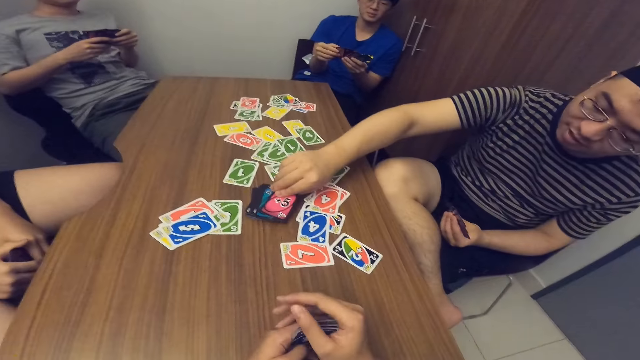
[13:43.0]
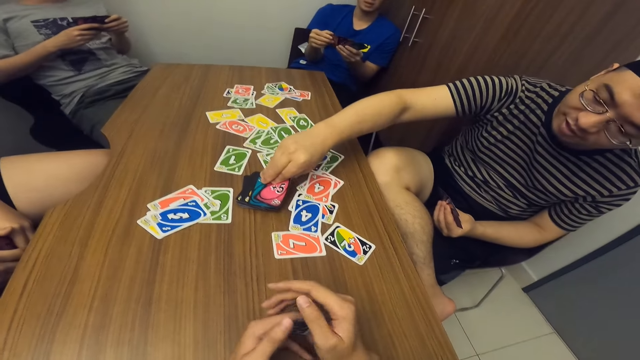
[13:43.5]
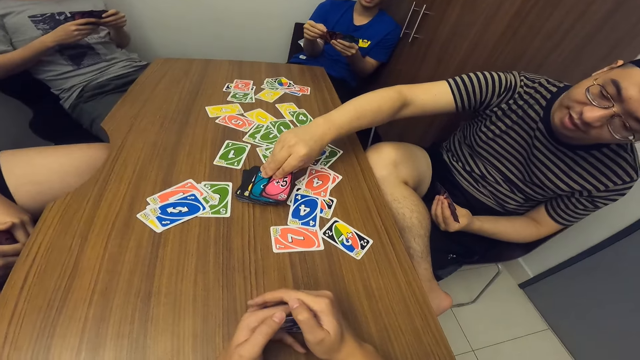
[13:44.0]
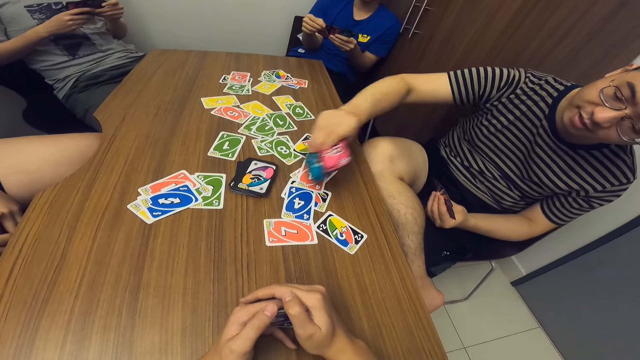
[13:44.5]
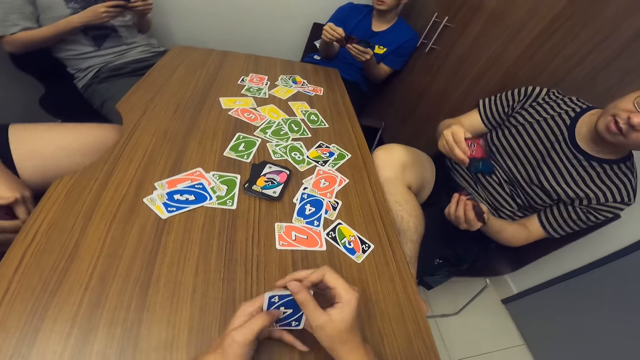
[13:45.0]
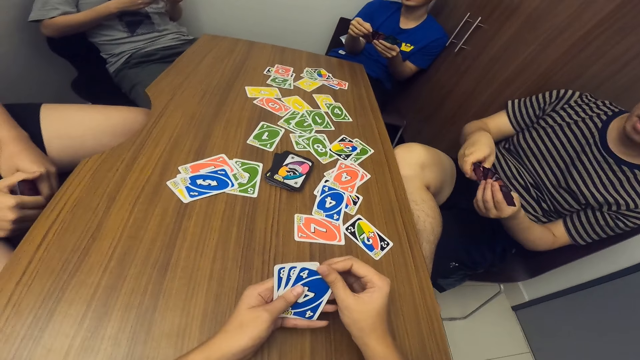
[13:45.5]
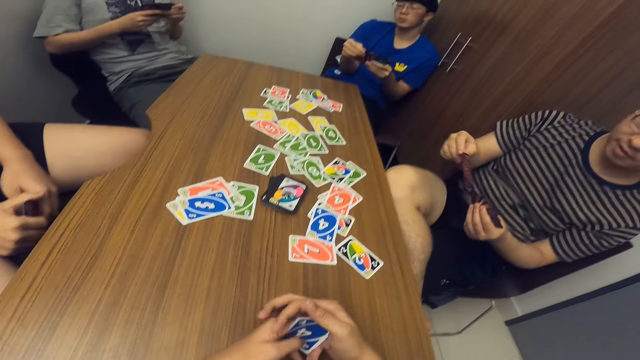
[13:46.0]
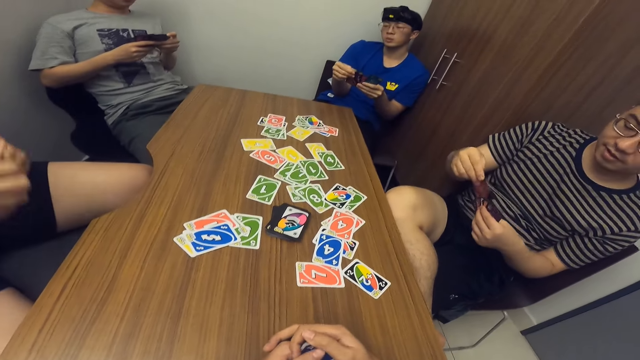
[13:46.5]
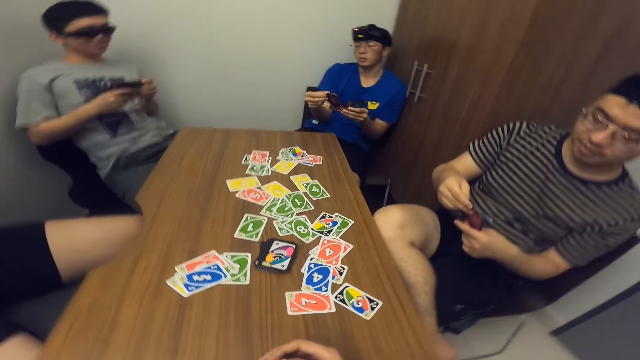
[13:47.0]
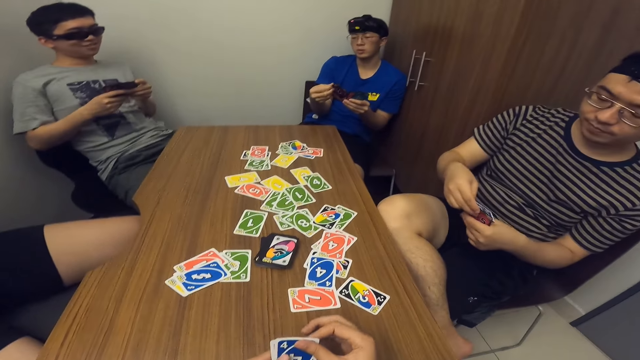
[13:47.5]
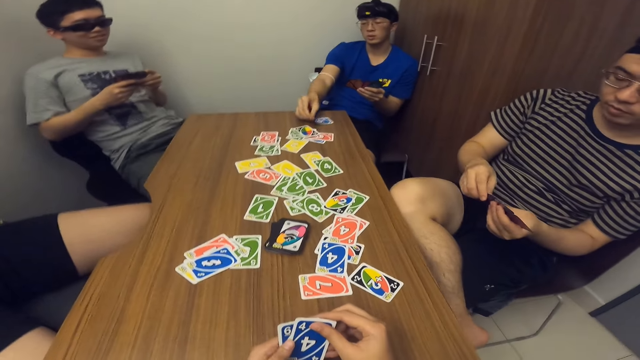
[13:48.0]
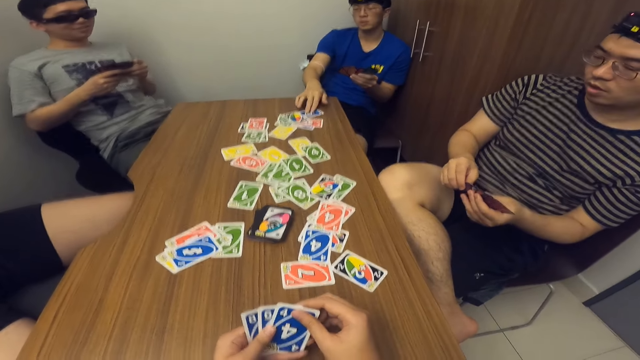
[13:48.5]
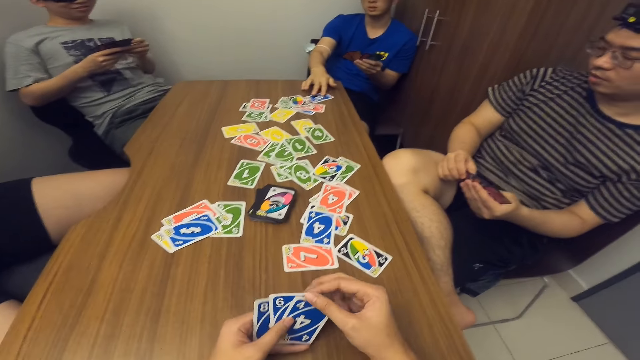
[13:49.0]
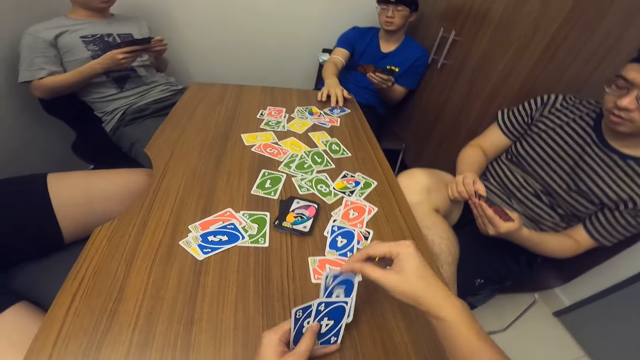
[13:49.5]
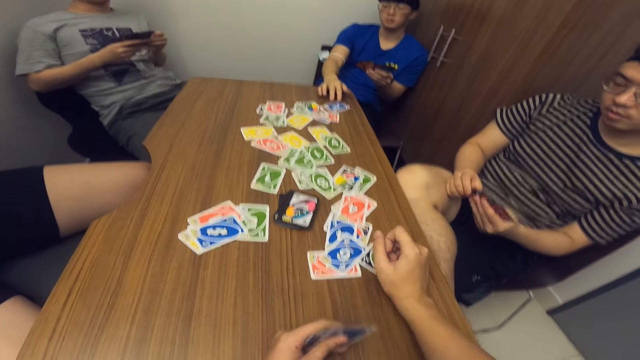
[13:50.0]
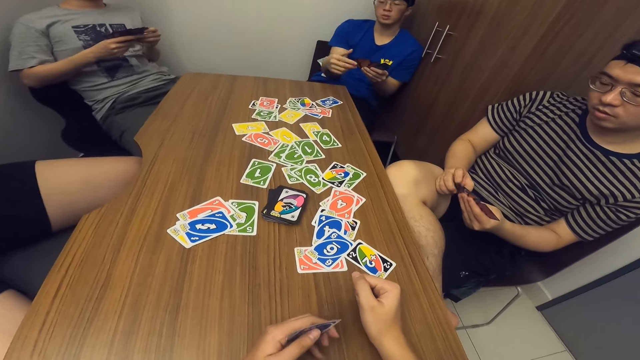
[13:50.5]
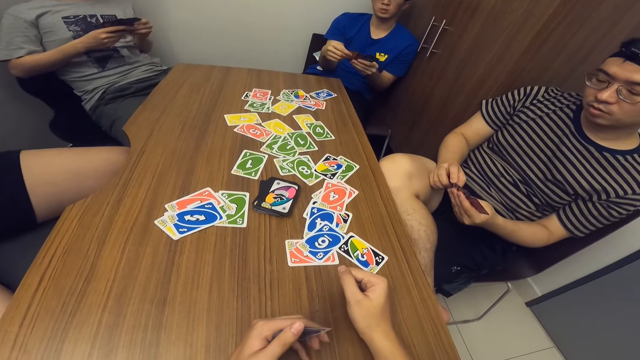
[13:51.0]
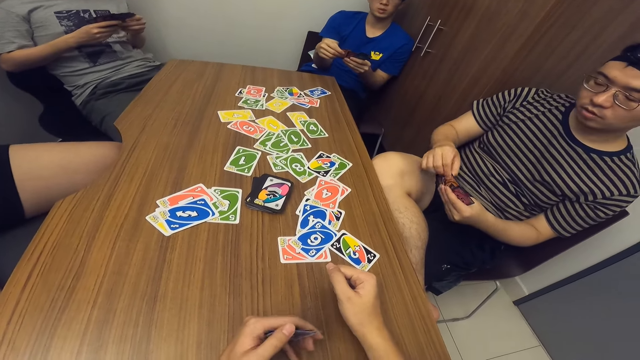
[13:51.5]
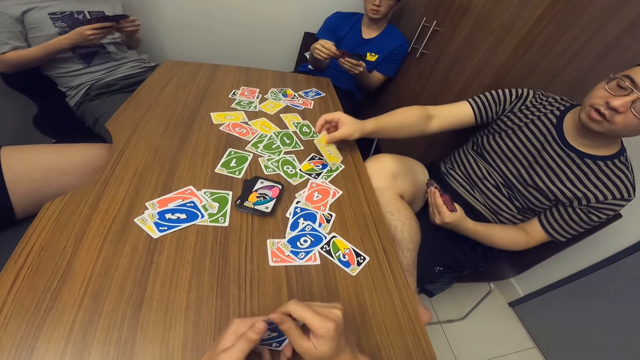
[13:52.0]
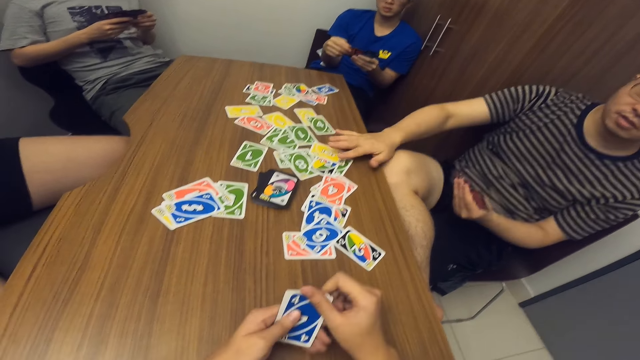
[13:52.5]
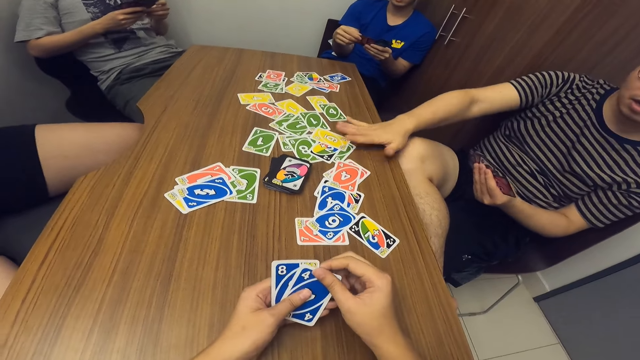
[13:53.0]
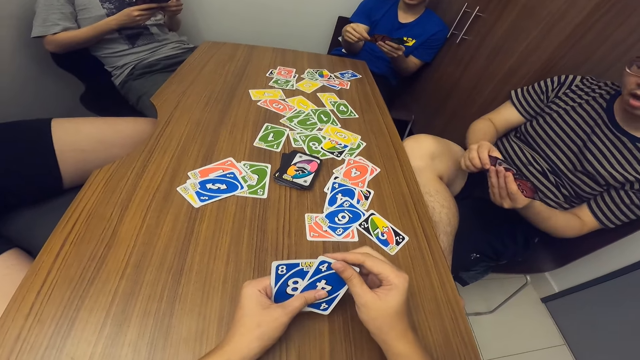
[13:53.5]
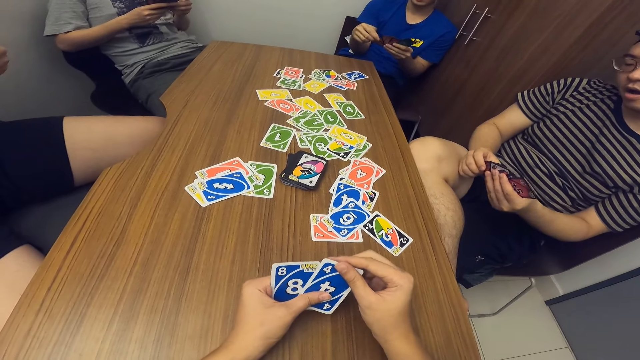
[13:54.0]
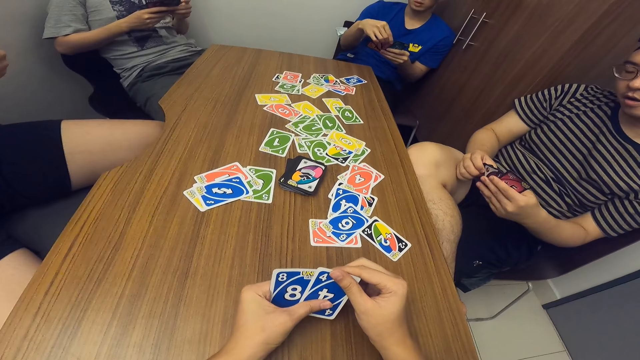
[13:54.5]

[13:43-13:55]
A man picks cards. The camera wearer communicates with the man. Another man drops a card on the table with his right hand. The camera wearer drops a card on the table with his right hand. The first man drops a card on the table with his right hand.

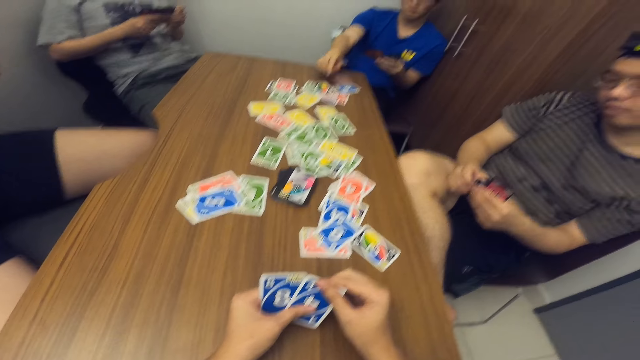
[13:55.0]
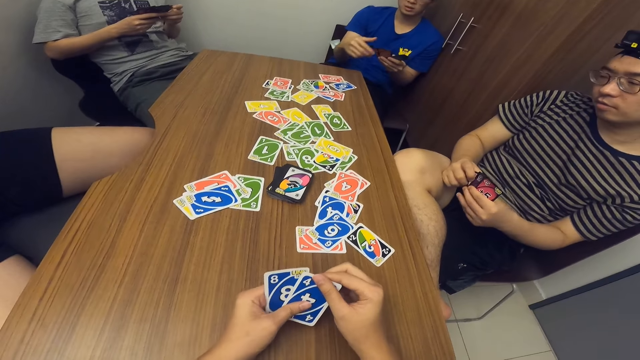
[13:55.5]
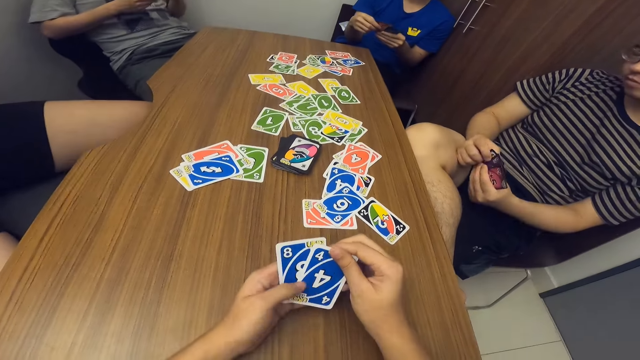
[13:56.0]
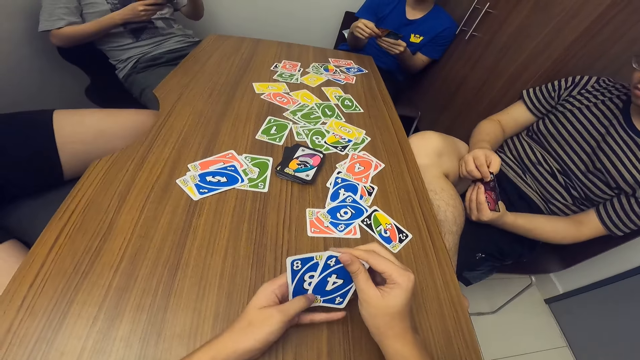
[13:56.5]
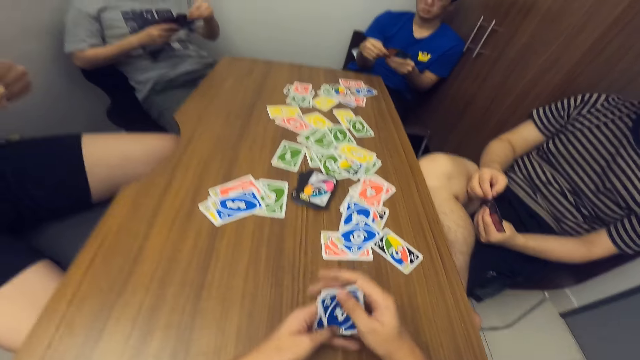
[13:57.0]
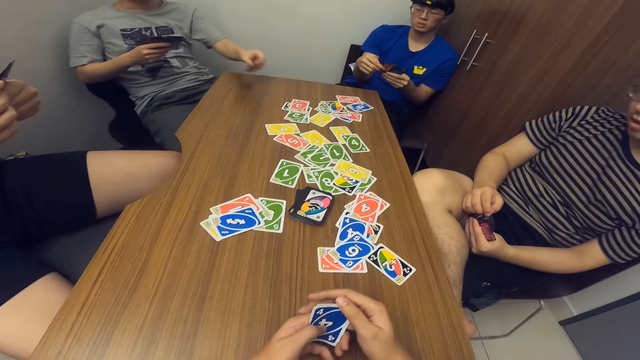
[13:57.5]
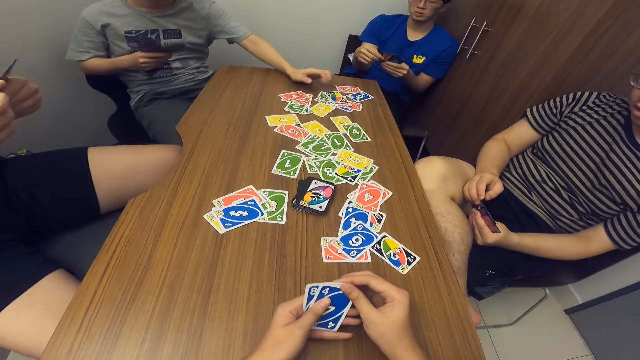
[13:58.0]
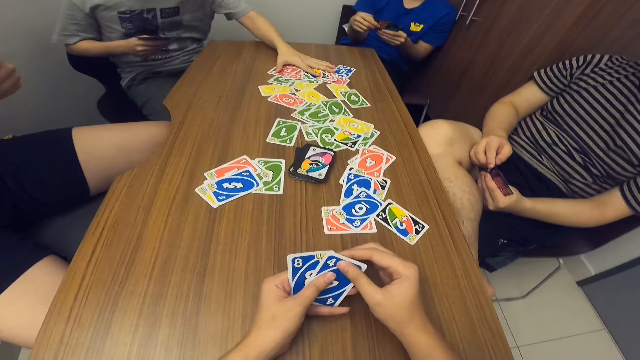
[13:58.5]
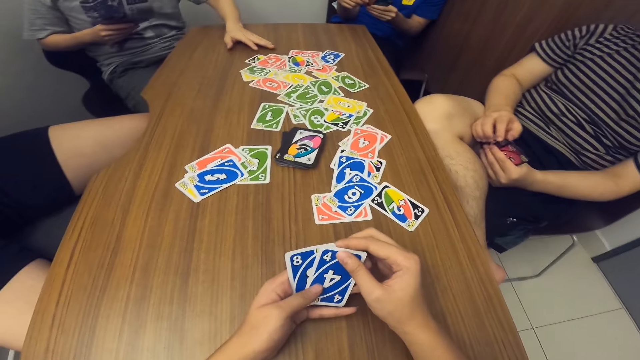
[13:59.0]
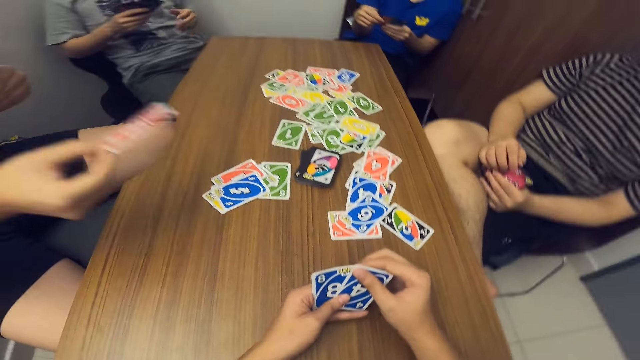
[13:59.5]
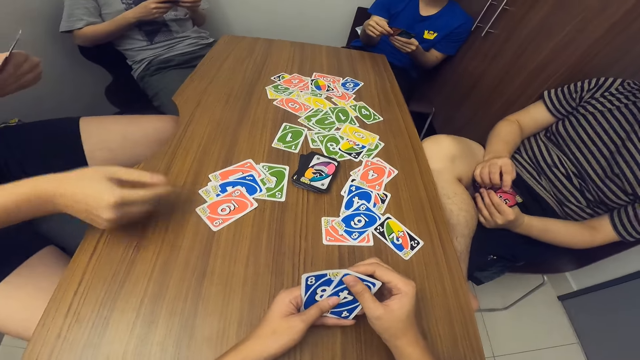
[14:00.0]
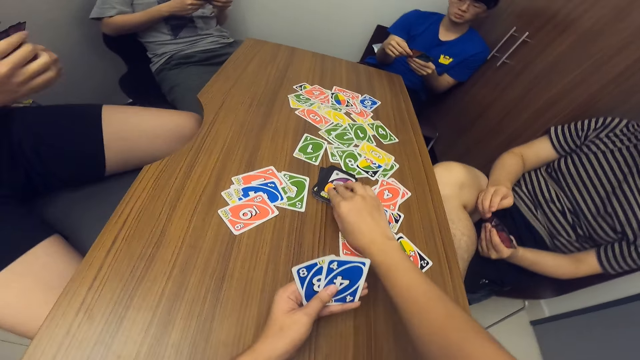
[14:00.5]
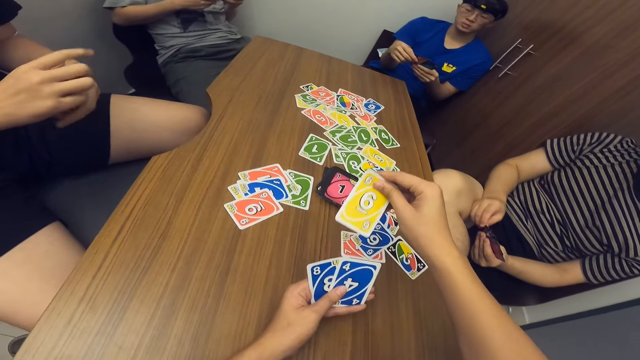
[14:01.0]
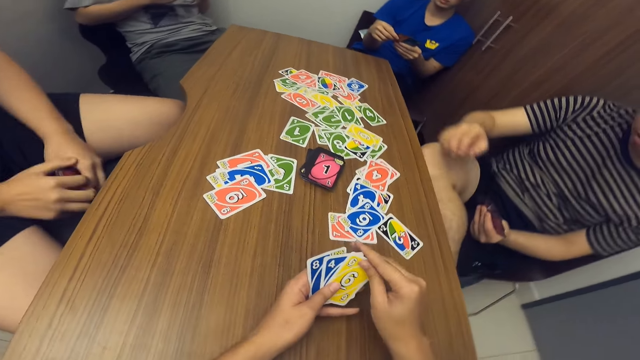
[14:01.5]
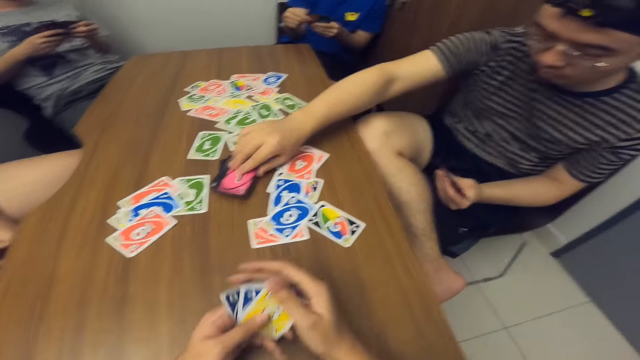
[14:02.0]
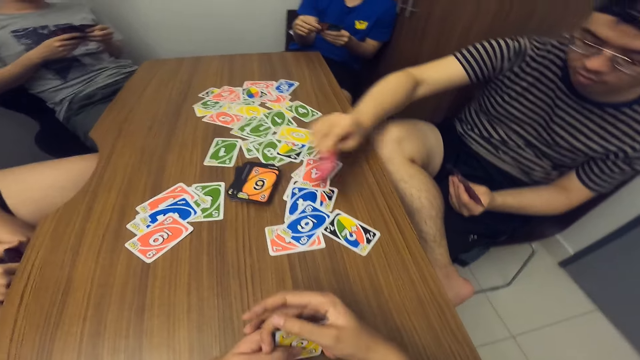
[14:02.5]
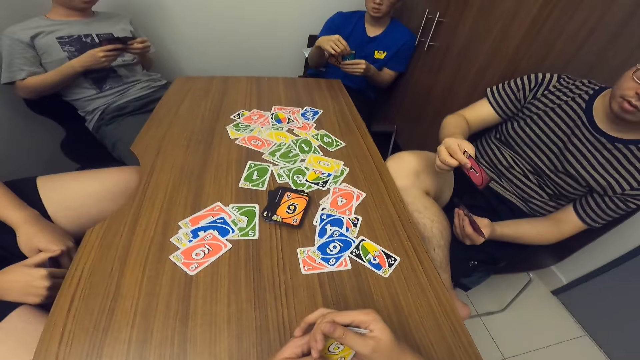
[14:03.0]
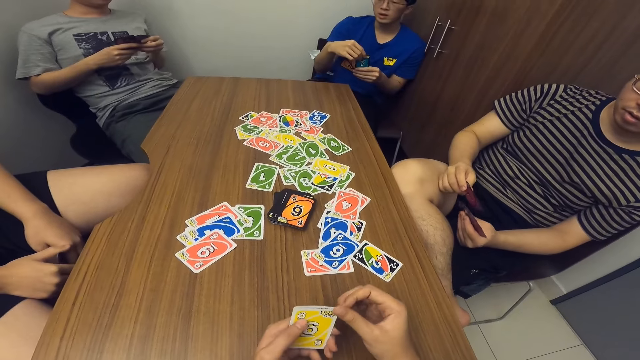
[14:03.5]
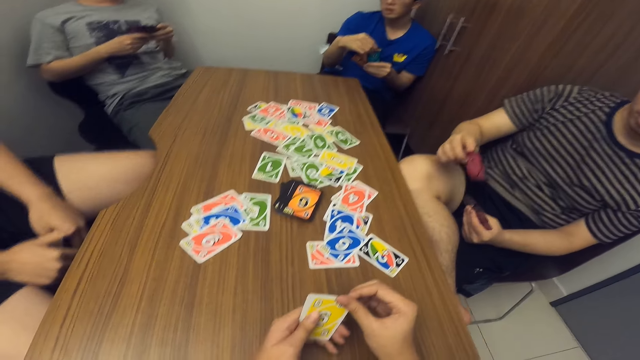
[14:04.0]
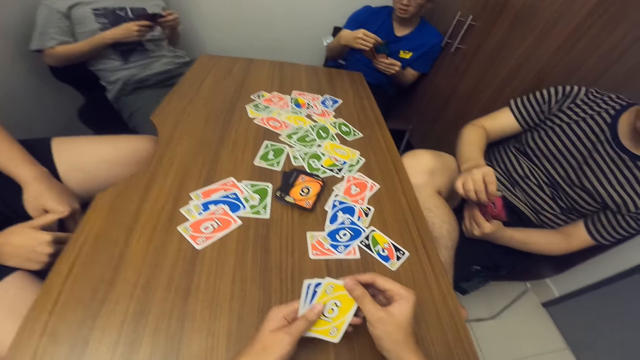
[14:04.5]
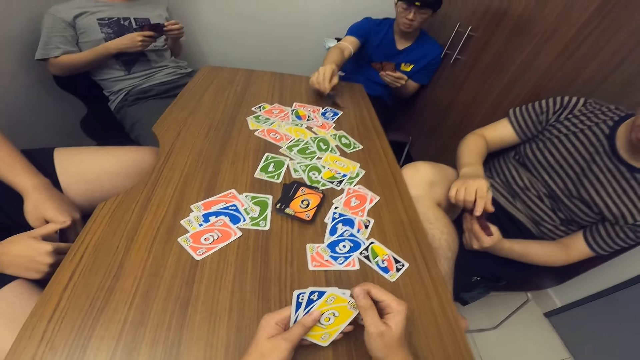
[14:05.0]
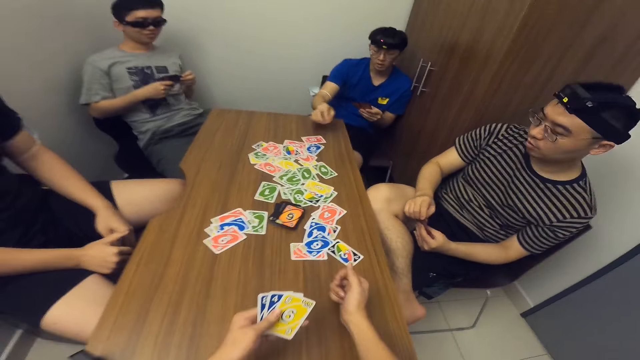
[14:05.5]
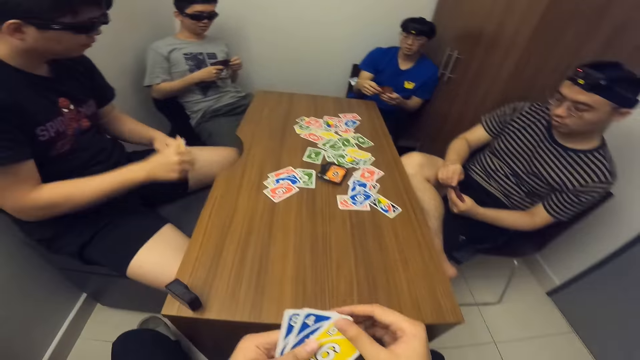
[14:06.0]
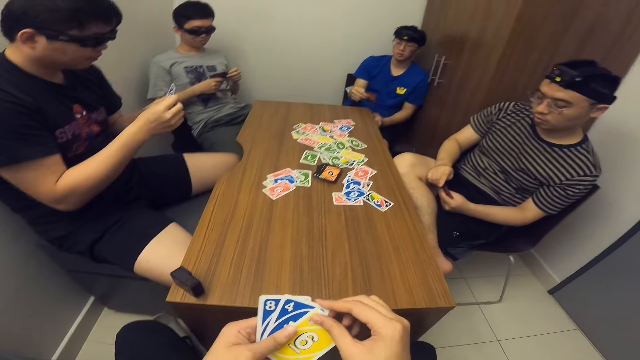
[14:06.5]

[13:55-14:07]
A man drops a card on the table with his right hand. Another man drops a card on the table with his left hand and moves the cards on the table with his left hand. A third man drops a card on the table with his right hand. The camera wearer picks a card from the deck of cards on the table with his right hand. A fourth man picks a card from the deck of cards on the table with his right hand. The first man drops a card on the table with his right hand. The first man picks a card from the table.
